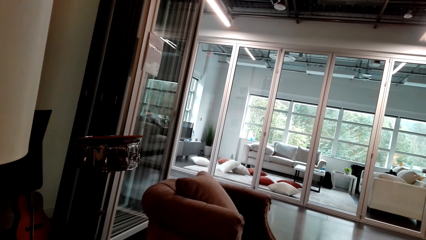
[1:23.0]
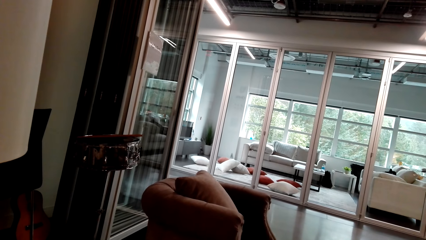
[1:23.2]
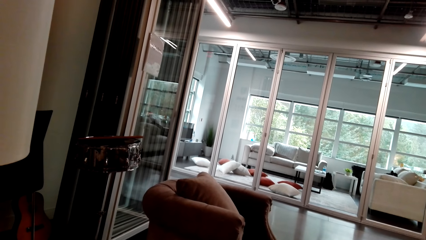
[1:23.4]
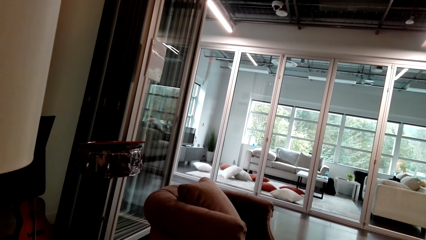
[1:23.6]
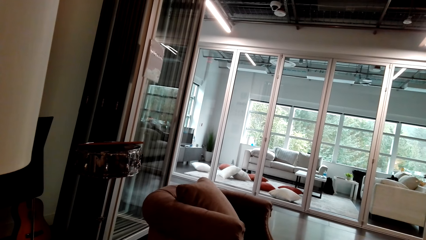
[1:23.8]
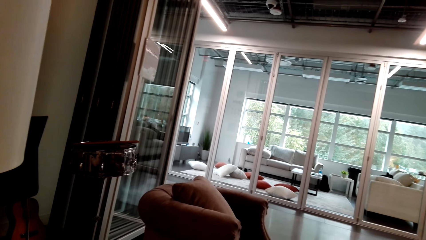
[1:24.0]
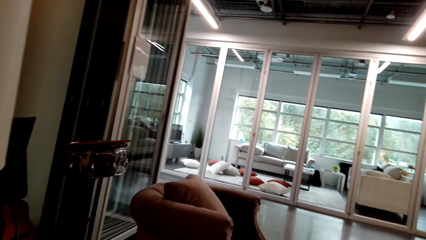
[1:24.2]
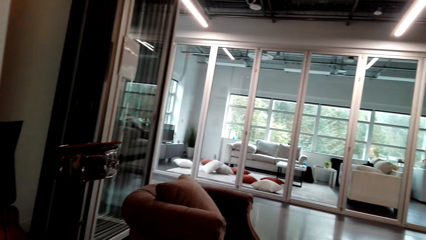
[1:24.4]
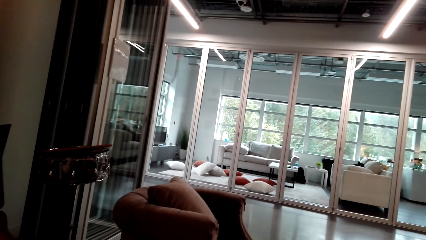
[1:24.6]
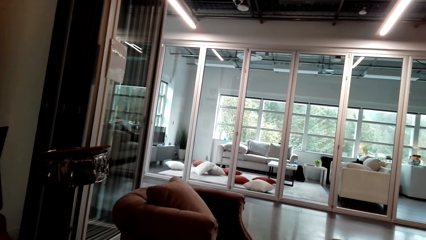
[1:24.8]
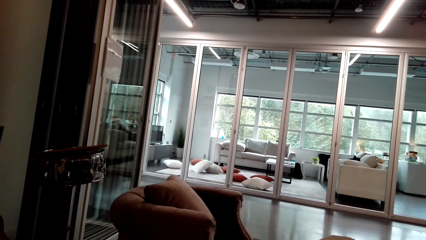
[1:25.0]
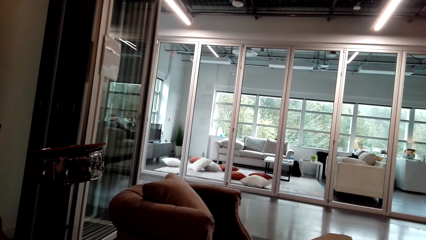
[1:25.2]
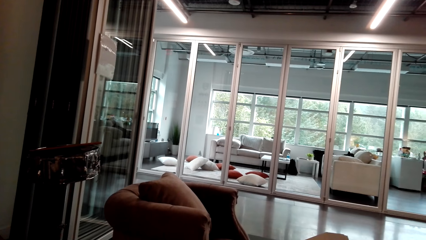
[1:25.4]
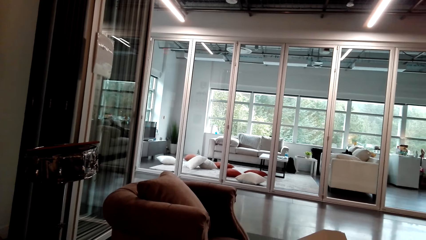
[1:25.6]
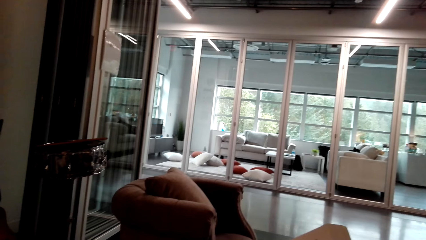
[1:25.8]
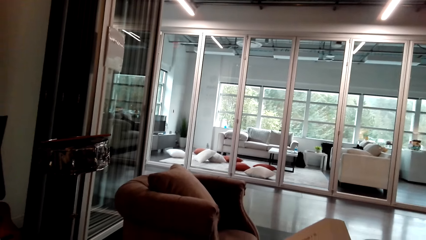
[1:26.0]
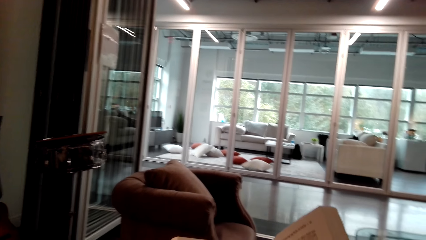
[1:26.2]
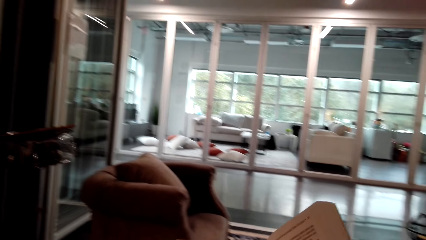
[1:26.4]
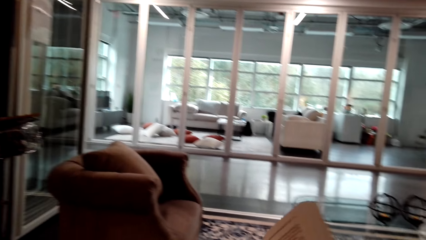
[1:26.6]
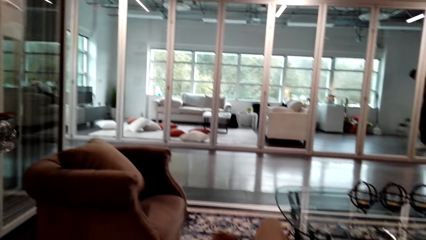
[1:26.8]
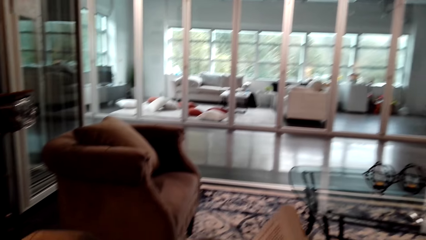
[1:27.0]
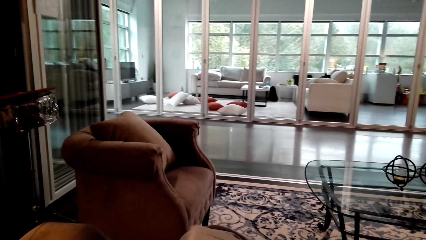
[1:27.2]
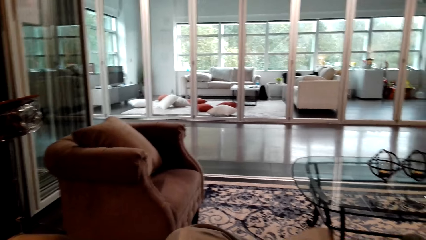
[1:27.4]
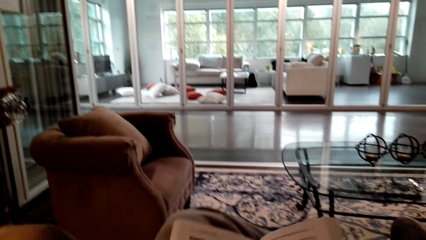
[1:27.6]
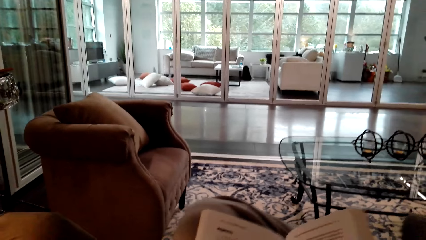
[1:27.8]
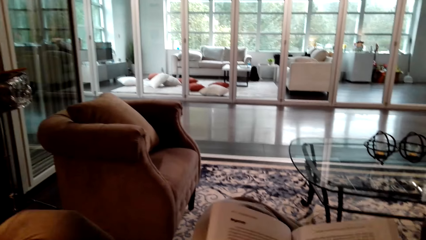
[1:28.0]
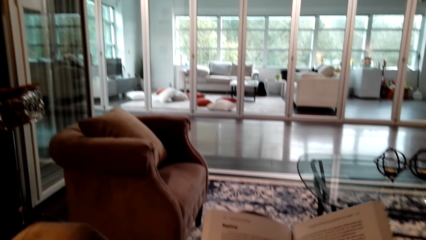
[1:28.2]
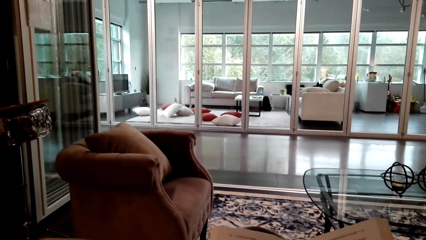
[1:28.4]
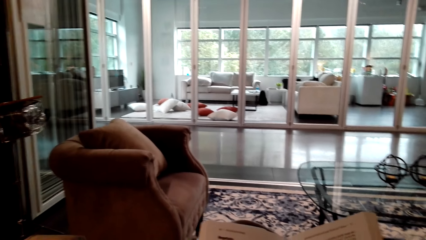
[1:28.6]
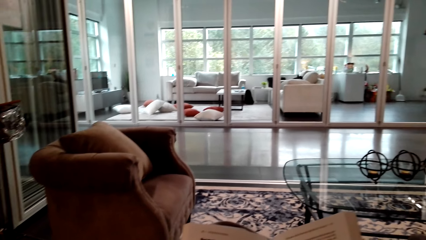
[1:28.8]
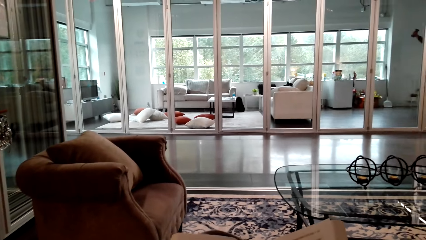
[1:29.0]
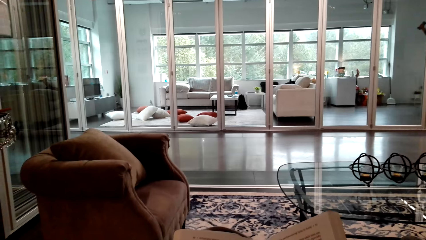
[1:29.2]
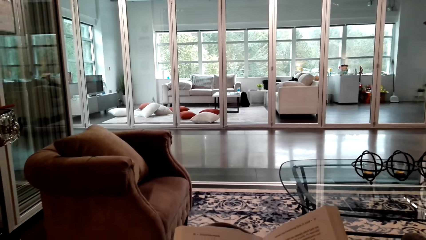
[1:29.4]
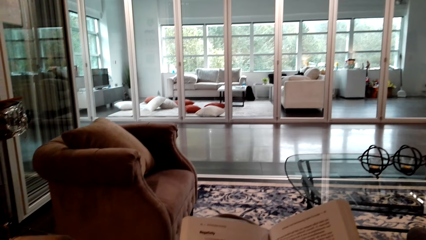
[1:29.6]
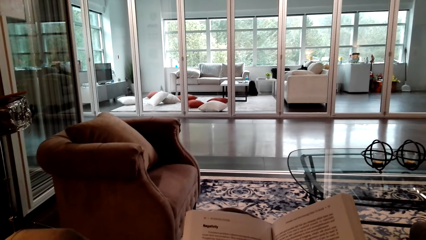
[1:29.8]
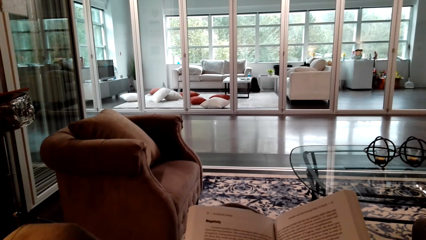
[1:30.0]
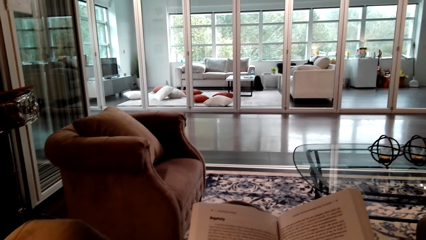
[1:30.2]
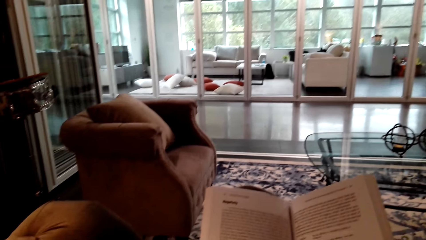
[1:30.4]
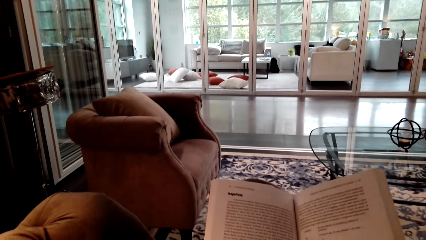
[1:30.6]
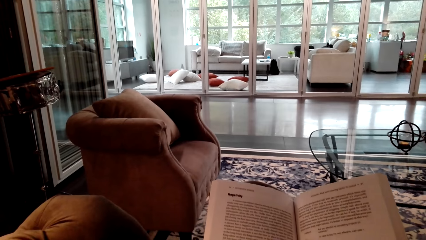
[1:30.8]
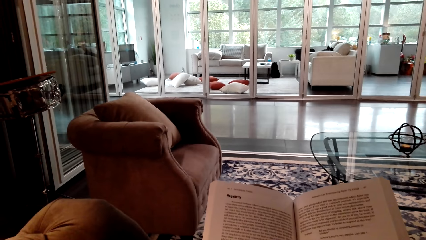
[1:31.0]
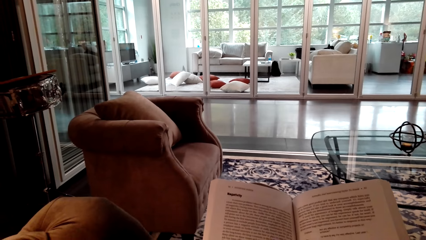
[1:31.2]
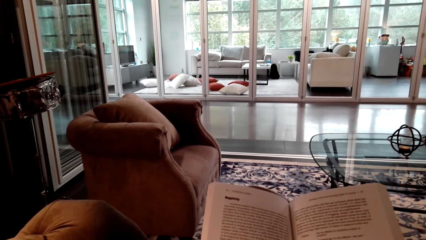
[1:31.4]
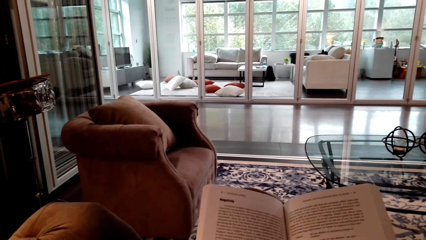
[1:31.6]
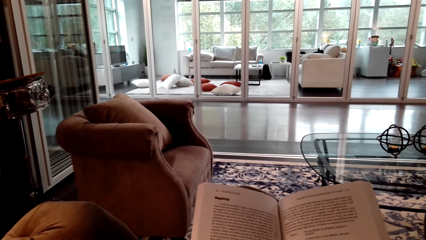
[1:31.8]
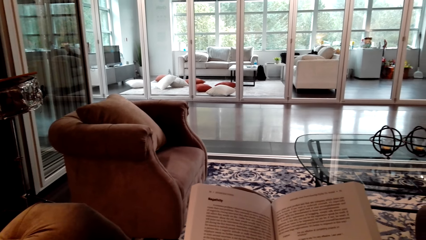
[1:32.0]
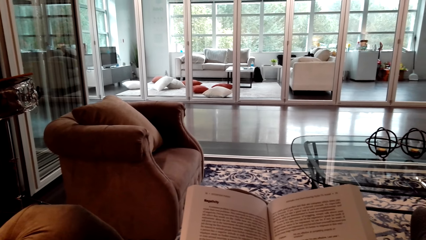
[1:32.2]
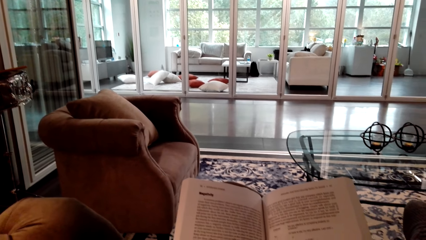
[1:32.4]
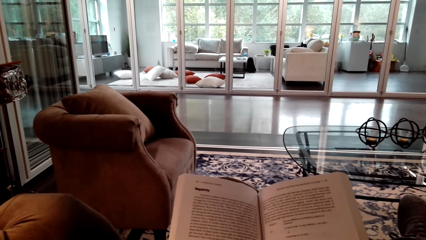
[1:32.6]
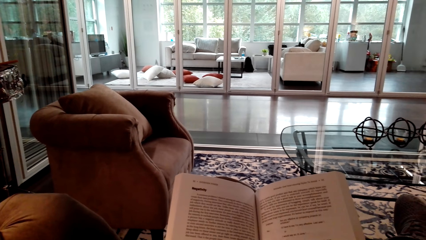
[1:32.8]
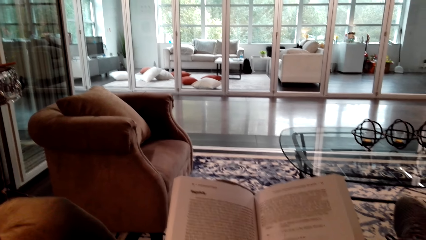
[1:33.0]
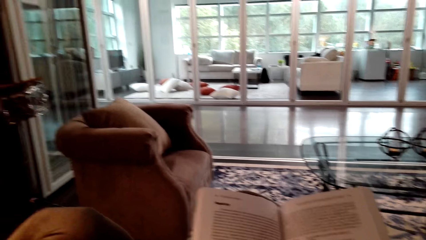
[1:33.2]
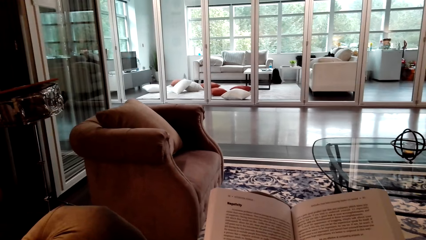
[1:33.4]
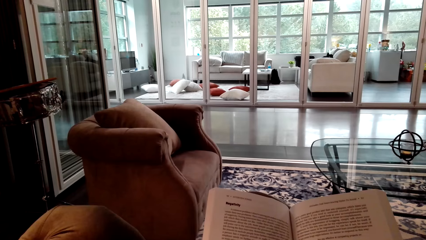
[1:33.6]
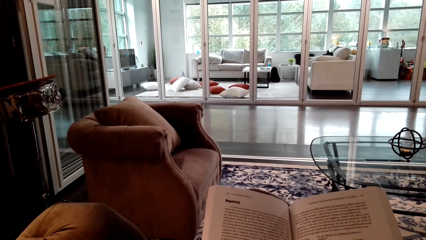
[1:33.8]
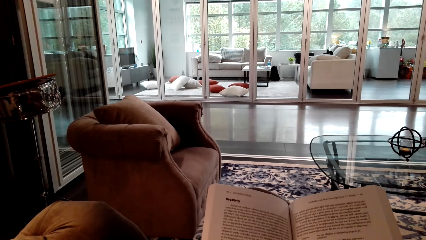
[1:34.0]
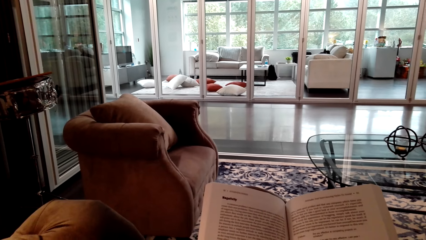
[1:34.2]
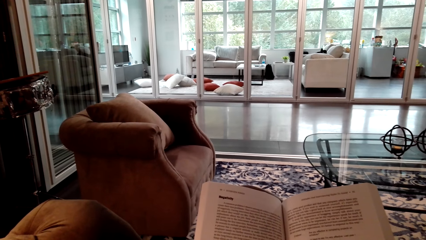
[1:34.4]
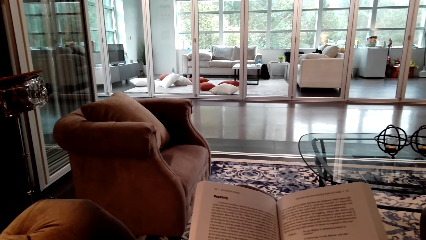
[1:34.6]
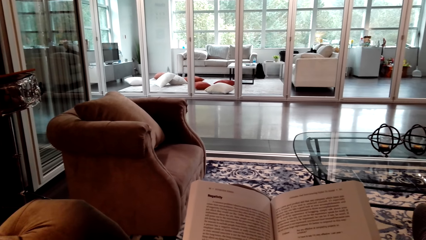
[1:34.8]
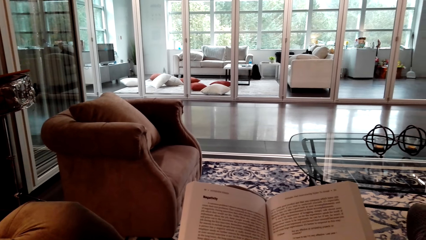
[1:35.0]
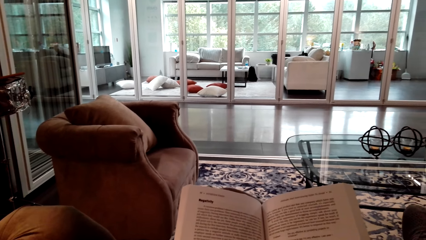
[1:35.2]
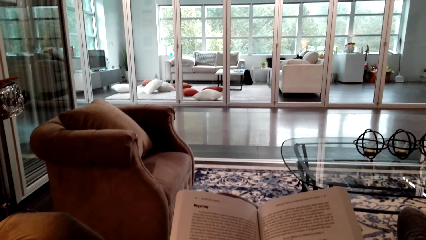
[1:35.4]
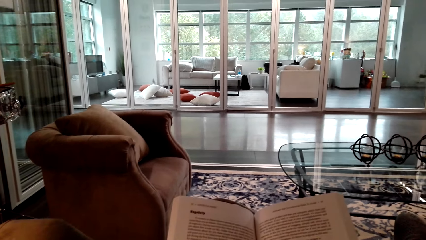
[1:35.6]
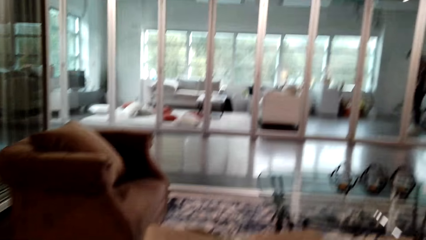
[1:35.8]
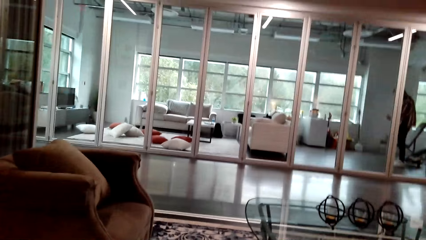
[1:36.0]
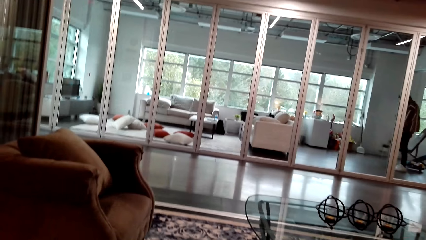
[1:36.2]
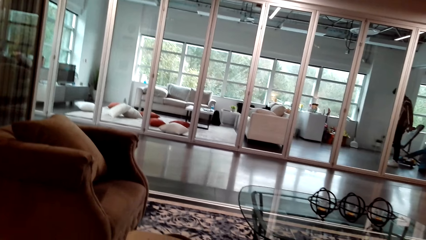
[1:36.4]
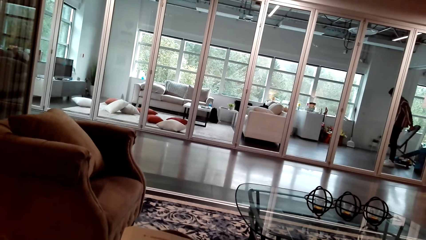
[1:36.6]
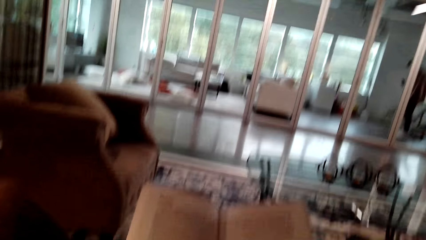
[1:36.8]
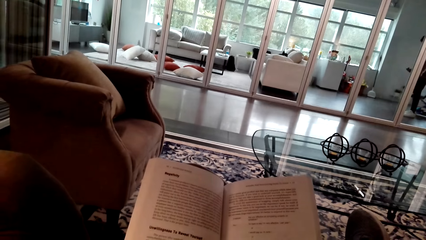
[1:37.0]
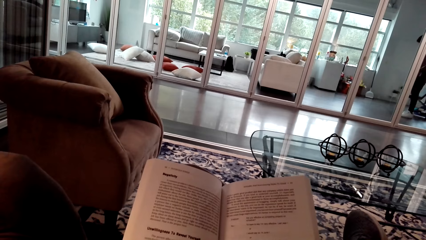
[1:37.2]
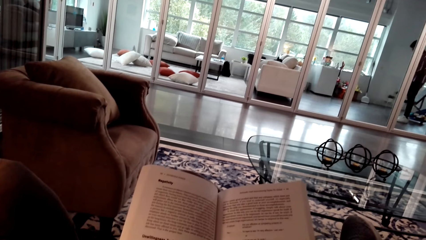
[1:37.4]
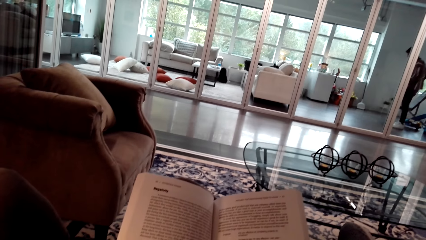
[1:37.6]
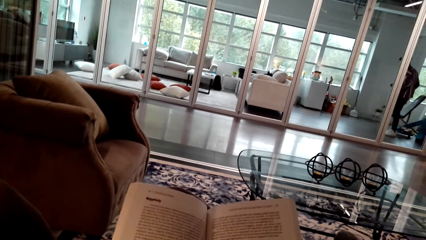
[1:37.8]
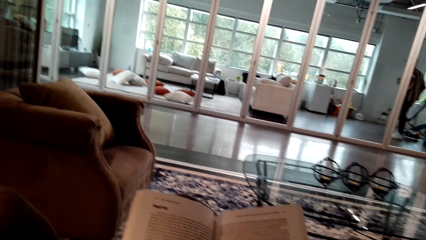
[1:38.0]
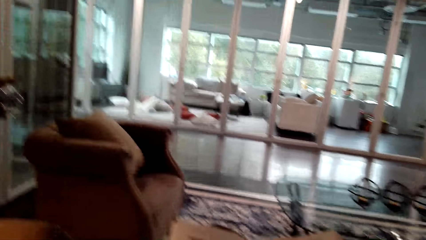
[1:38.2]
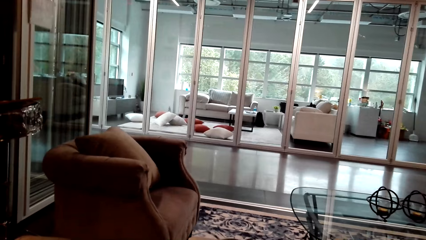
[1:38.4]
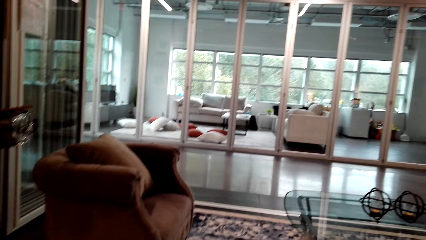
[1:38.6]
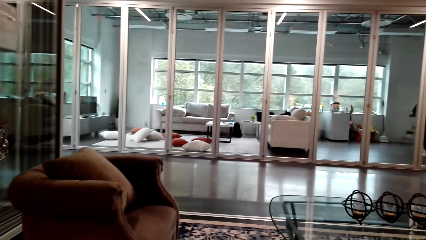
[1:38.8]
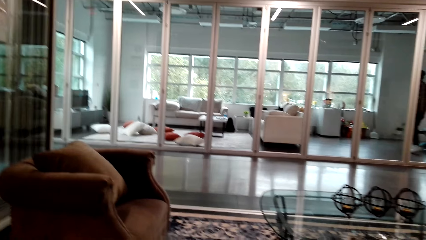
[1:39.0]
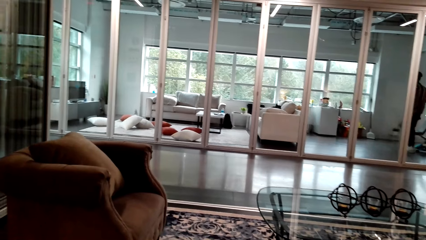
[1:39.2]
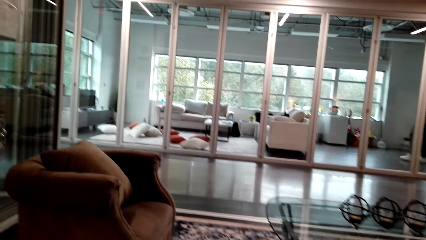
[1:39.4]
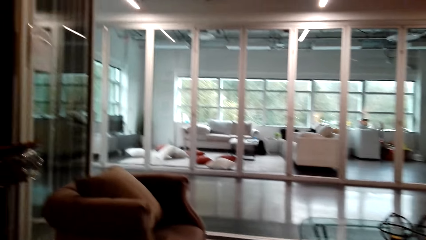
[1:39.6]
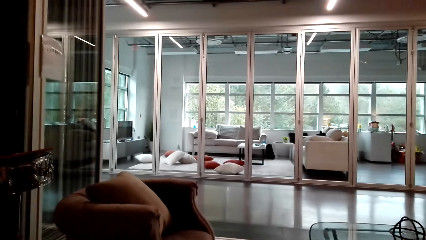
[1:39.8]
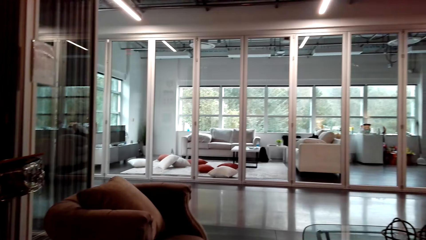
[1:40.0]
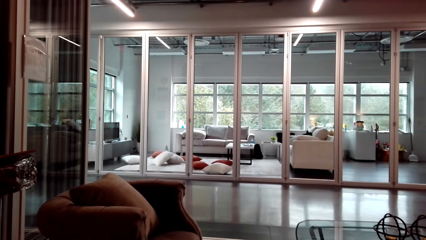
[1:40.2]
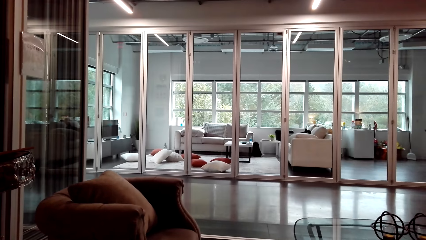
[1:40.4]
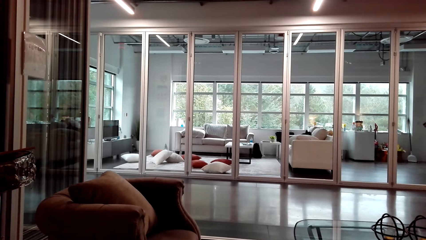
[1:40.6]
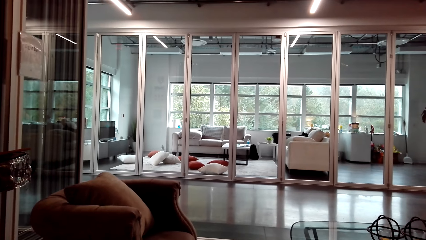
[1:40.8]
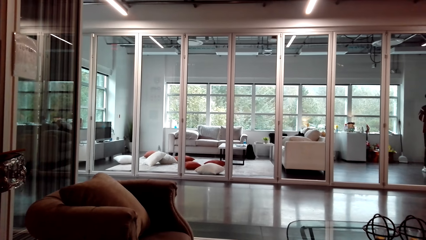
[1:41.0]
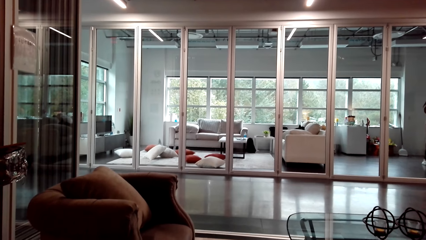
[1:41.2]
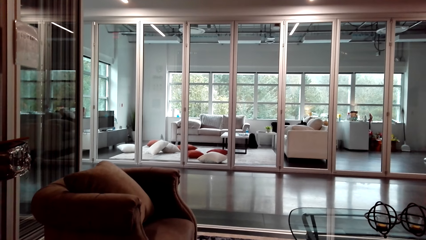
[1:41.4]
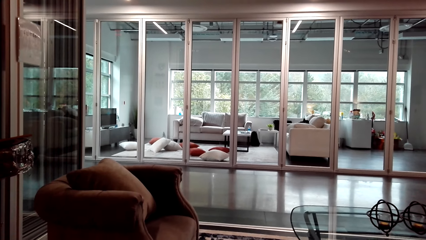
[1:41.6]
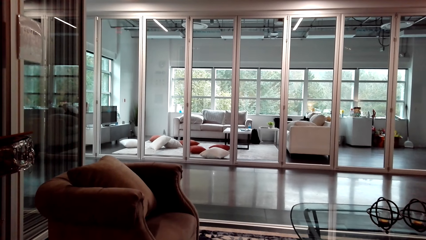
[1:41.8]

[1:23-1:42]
The camera wearer places a book in his lap. He reads the book. He looks around.
